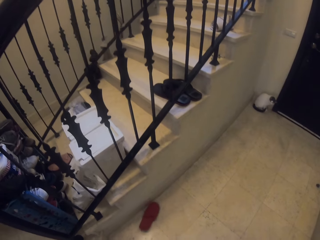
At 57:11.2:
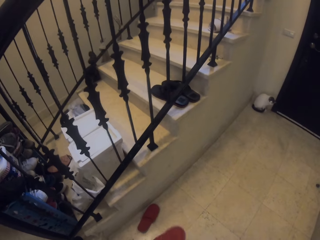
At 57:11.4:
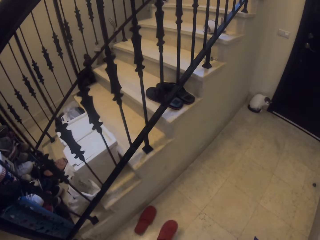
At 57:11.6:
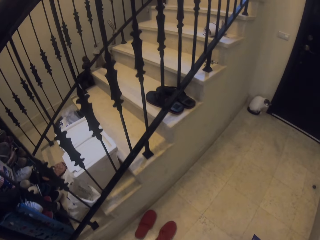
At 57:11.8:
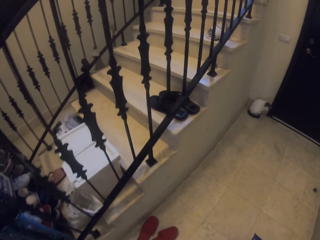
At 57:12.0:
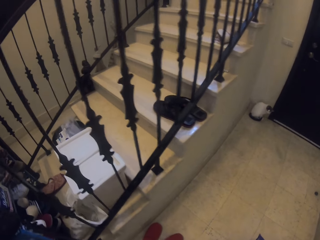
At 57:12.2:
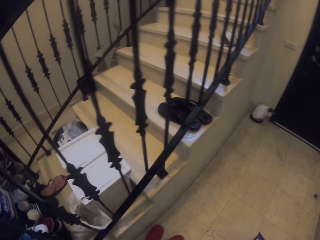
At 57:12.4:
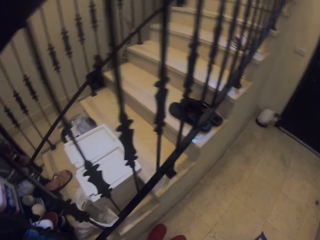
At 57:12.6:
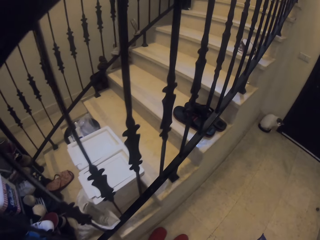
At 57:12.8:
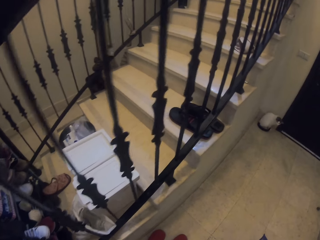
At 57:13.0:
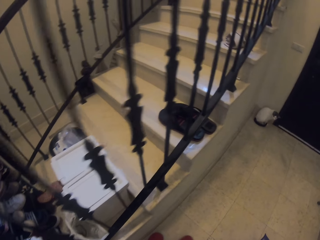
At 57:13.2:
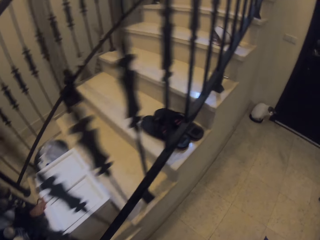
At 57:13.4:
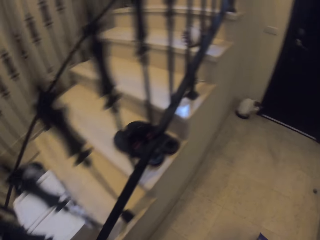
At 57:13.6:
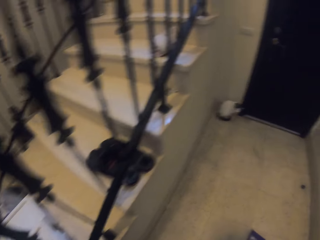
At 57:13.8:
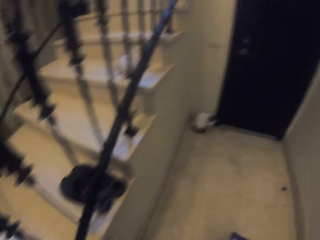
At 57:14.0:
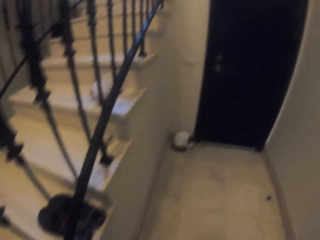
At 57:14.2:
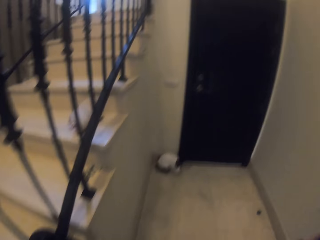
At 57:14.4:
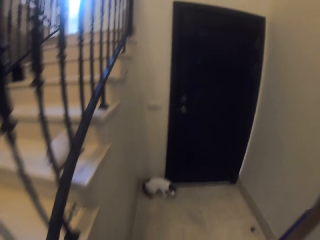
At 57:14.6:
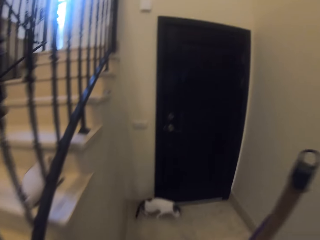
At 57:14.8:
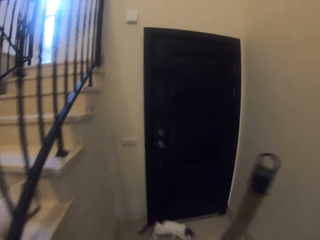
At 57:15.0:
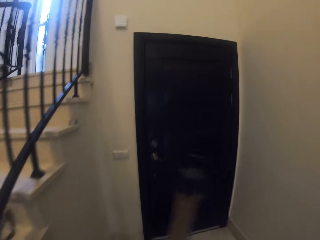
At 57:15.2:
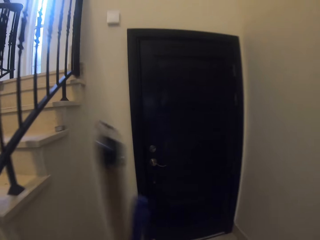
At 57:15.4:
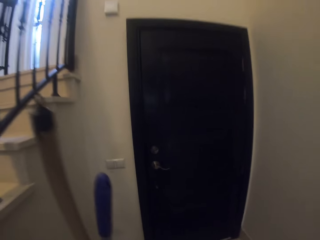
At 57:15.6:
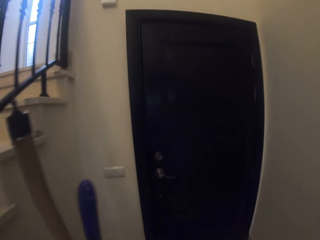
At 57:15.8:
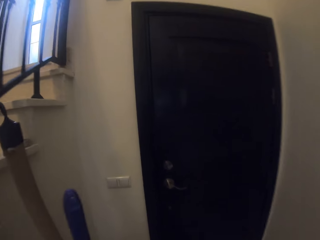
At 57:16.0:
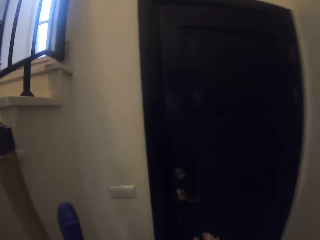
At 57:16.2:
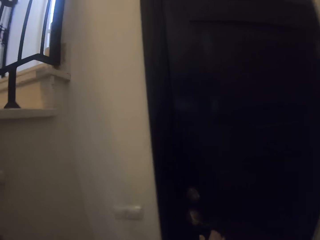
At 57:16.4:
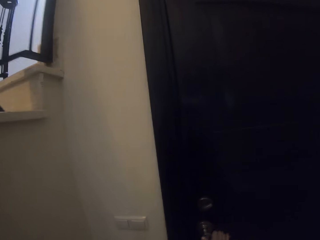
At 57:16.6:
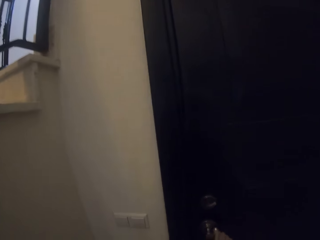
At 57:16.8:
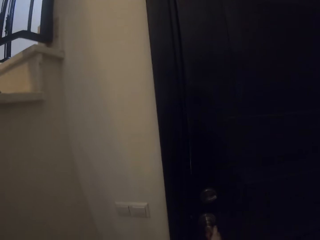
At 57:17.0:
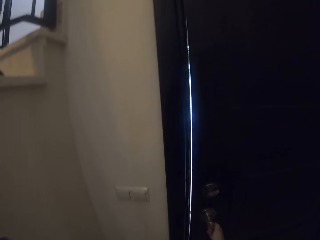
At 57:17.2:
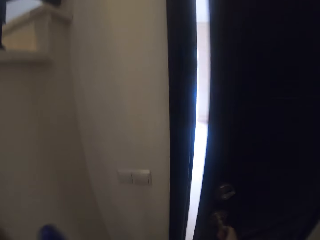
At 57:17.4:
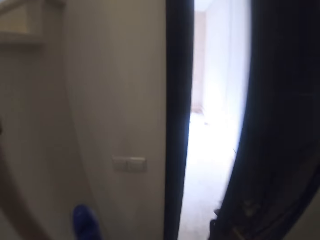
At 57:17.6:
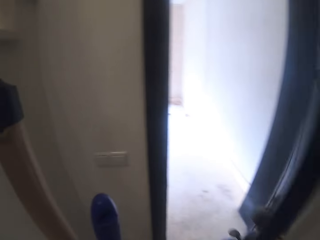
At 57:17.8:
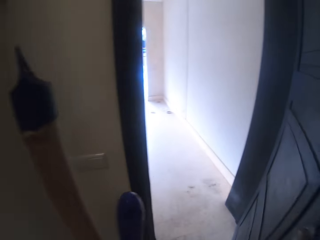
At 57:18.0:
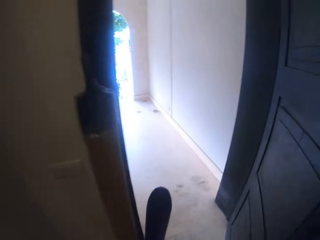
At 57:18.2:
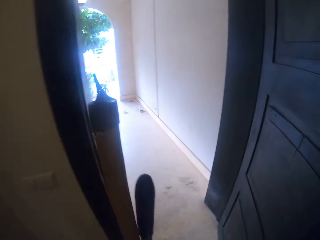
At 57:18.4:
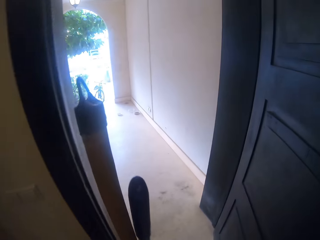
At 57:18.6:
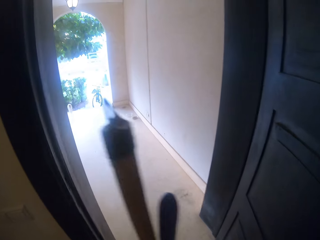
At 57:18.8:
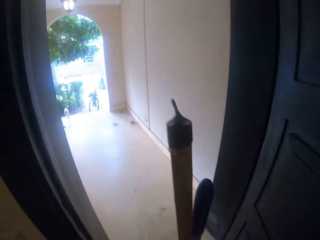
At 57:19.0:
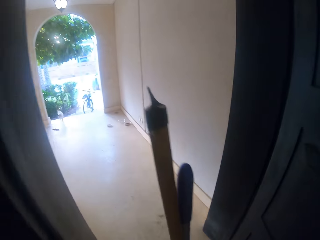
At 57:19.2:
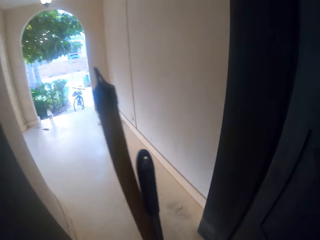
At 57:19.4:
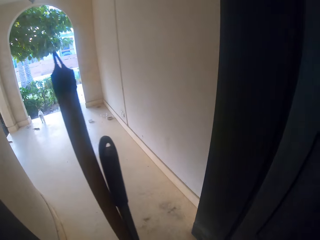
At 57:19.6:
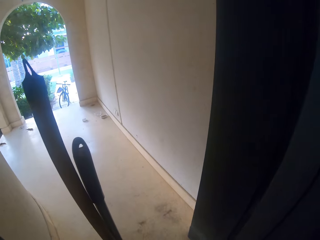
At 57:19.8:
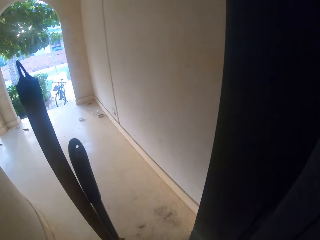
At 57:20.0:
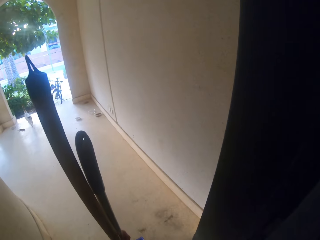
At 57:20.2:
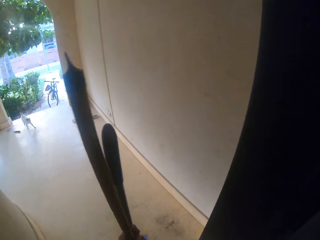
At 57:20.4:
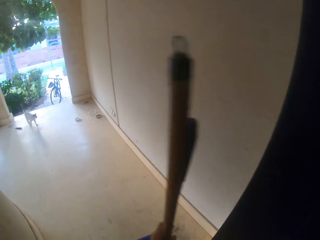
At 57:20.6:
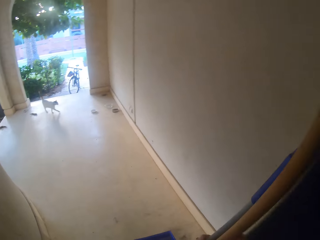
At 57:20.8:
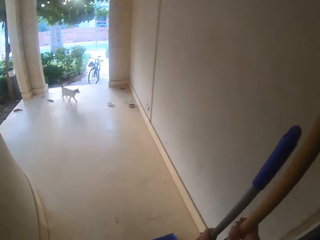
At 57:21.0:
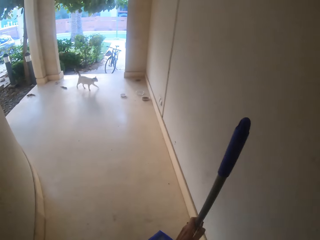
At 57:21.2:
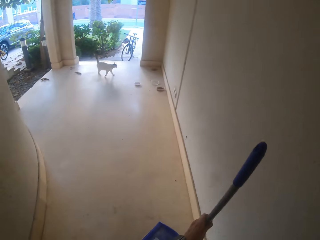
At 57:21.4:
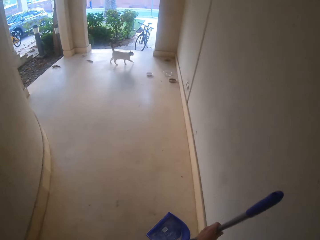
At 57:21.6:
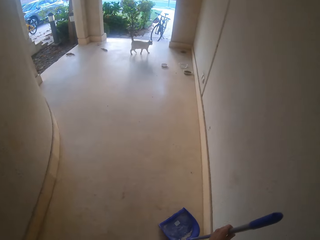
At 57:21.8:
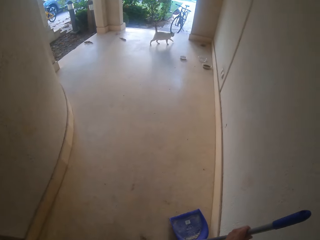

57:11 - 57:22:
The camera wearer puts shoes on the floor. They open the door. They walk out of the house.

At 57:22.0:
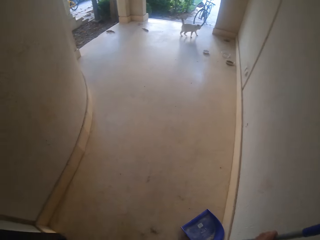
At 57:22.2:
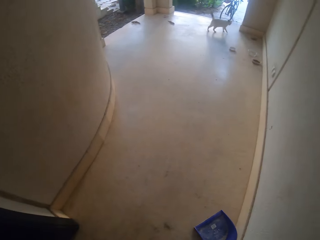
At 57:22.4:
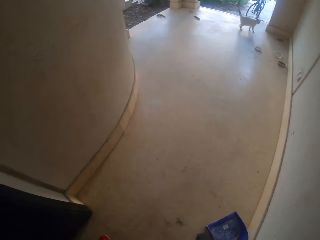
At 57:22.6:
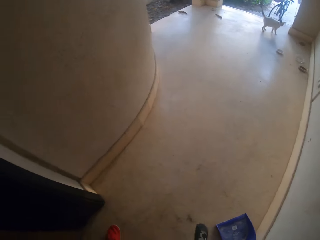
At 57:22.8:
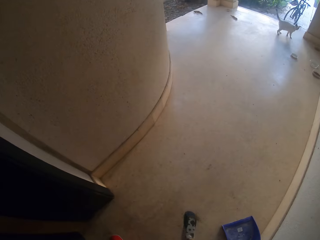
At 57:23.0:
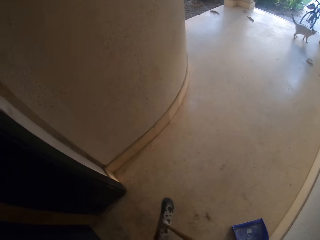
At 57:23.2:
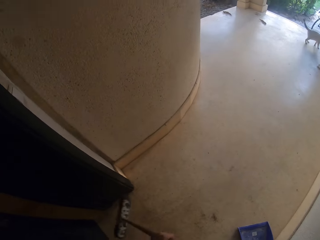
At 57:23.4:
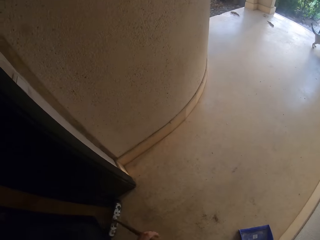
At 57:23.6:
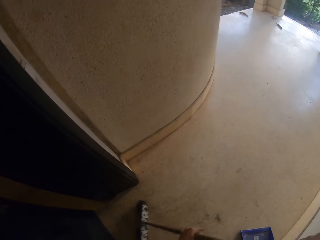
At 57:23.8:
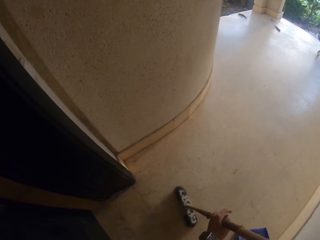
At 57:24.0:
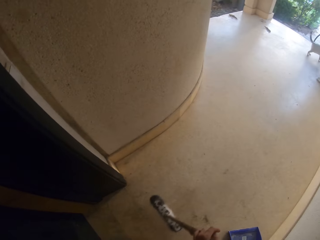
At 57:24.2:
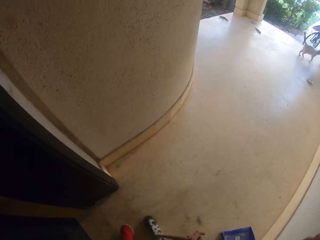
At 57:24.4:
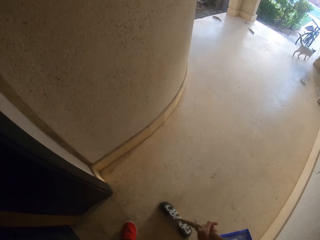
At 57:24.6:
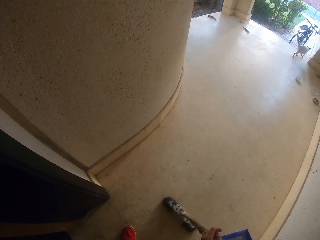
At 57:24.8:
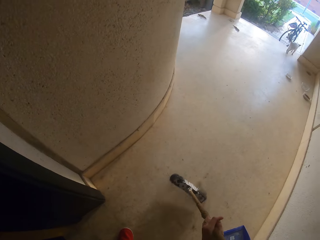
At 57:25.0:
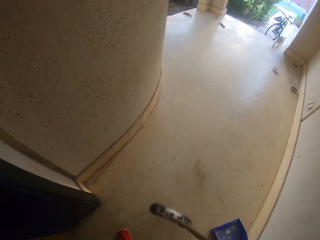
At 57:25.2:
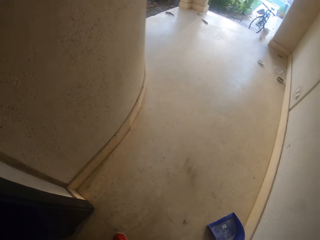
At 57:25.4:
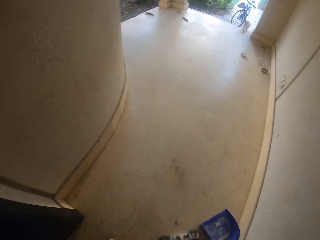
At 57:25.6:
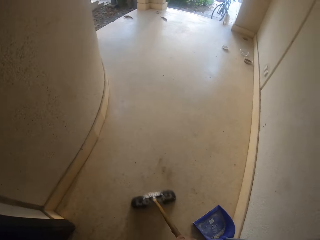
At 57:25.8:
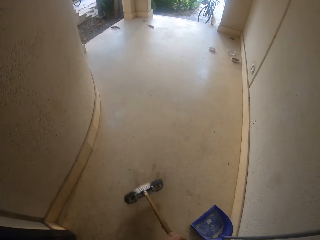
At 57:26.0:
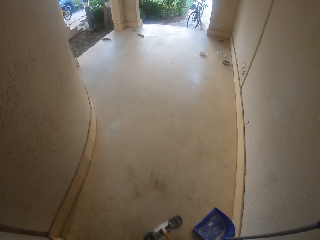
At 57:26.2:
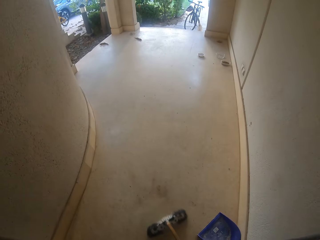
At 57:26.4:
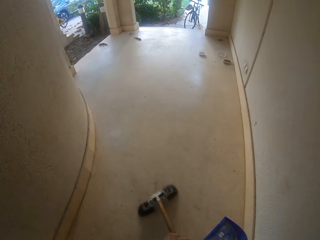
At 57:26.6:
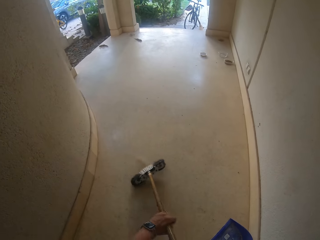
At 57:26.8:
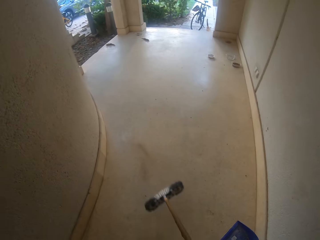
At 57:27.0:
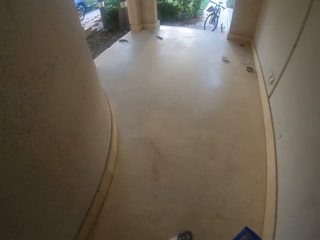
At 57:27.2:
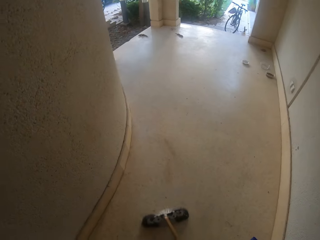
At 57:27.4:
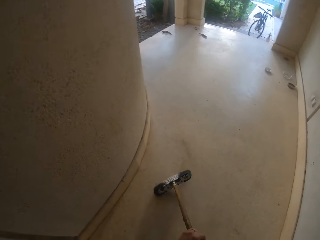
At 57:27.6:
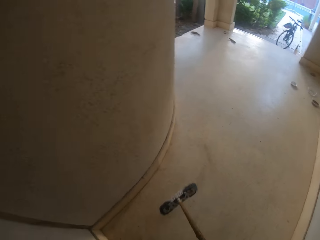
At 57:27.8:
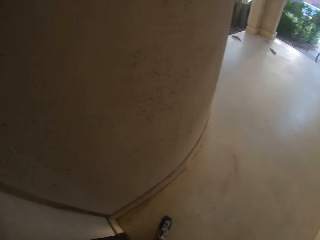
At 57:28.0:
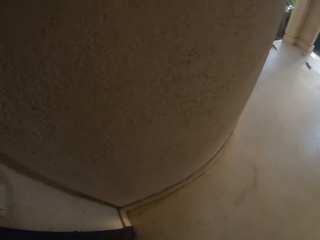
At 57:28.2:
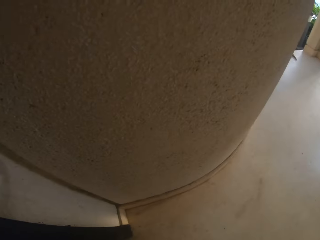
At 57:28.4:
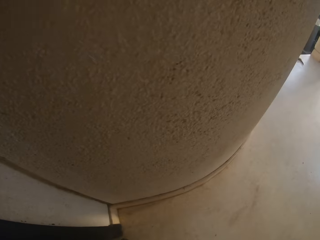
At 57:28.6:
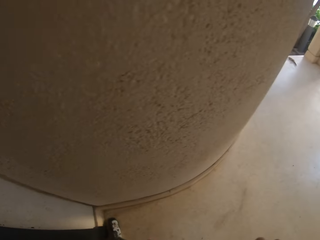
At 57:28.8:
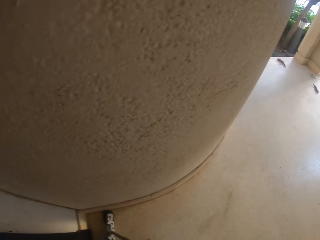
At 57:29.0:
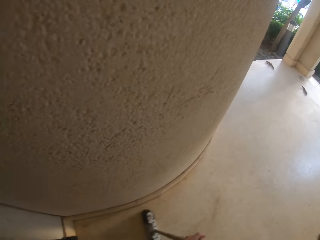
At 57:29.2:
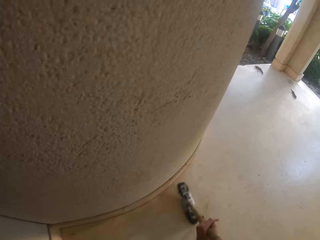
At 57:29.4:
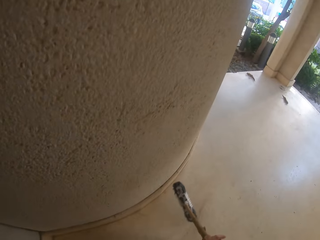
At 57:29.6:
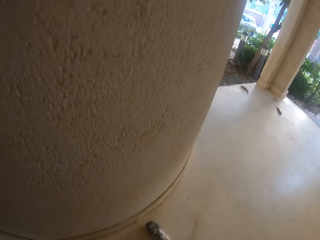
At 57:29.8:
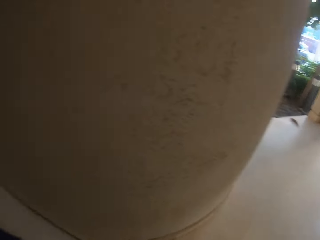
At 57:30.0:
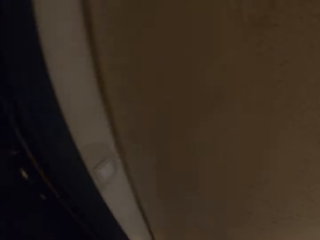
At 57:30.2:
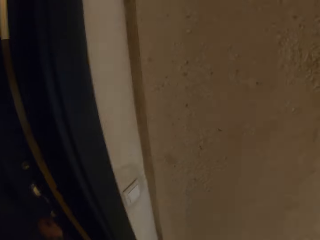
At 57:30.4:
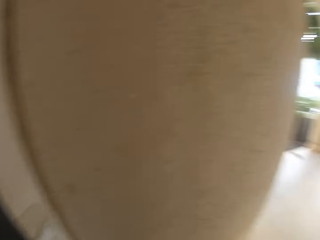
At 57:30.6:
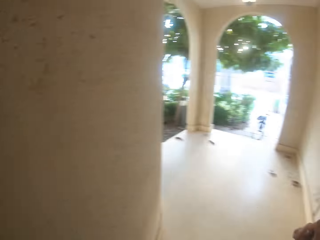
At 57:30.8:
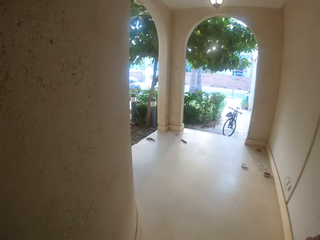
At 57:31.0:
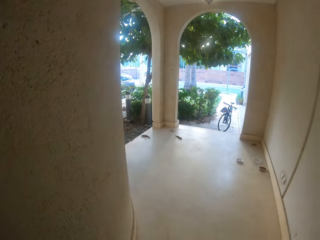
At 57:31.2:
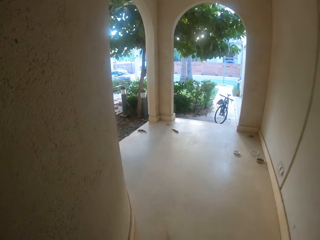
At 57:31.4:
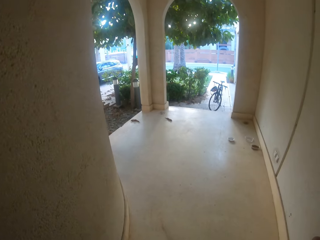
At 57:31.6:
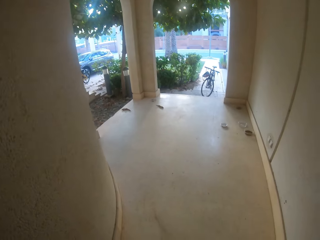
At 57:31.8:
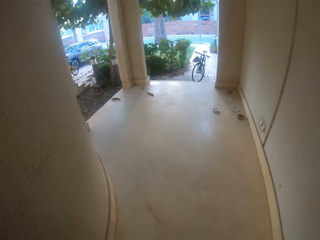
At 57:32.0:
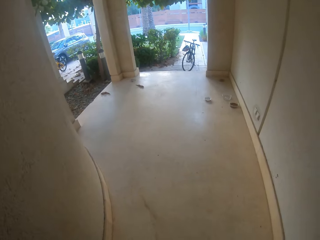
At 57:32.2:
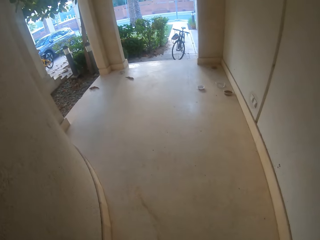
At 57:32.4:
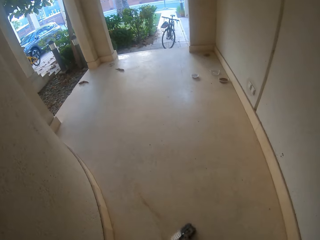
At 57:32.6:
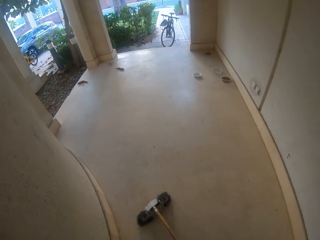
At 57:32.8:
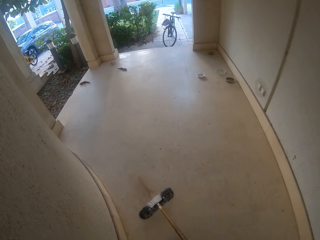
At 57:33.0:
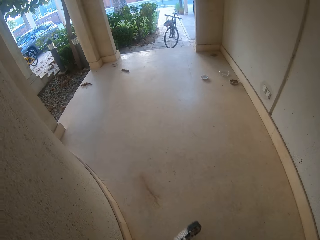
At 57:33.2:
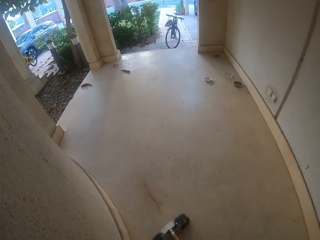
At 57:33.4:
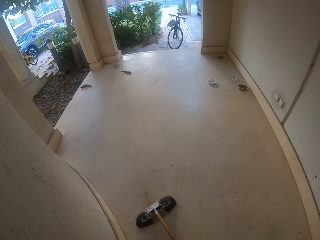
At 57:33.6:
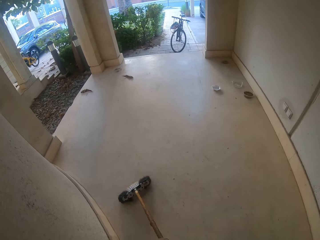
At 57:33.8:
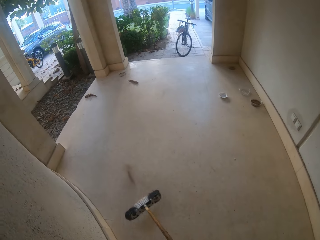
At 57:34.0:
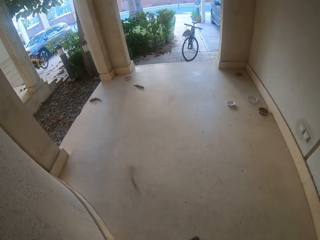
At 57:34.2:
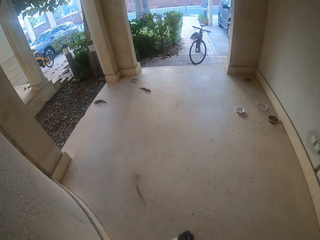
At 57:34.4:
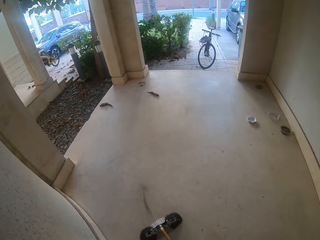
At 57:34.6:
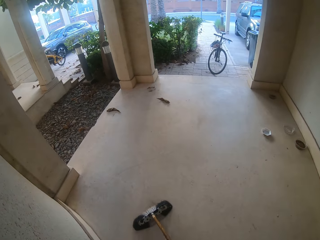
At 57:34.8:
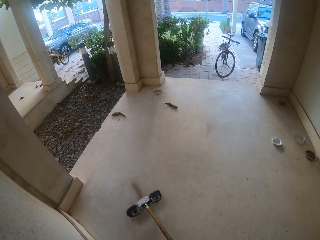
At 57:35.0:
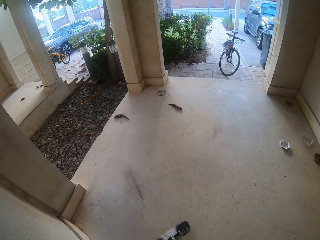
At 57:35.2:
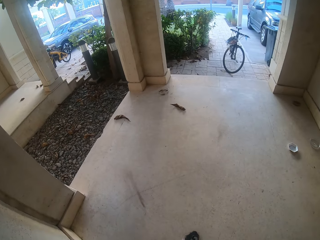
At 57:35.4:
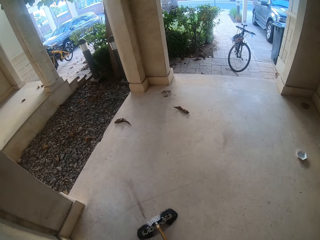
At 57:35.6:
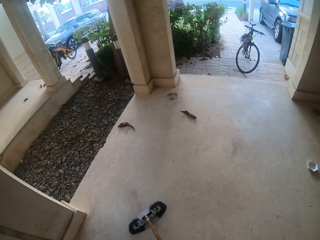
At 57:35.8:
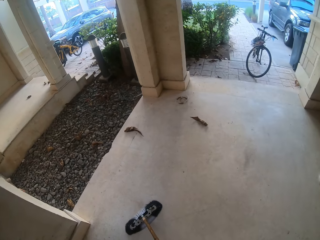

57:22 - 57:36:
The camera wearer drops the dust pan. They sweep the floor.
